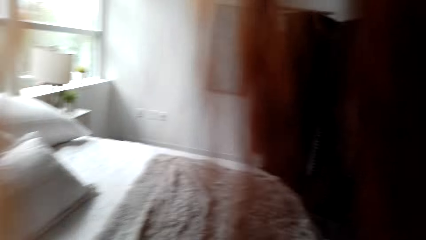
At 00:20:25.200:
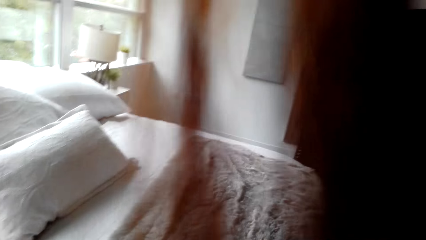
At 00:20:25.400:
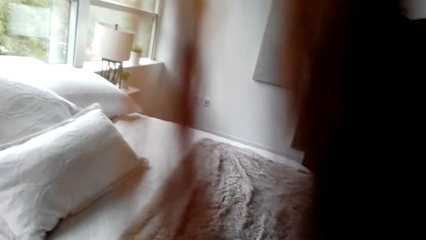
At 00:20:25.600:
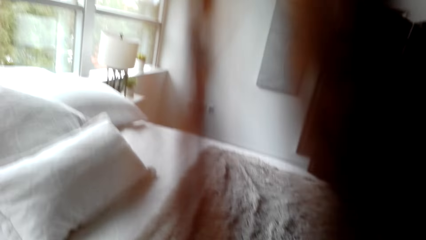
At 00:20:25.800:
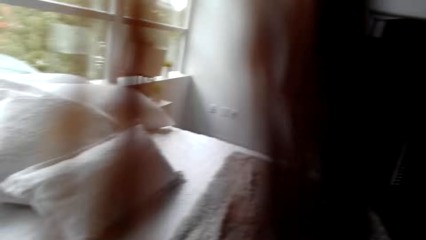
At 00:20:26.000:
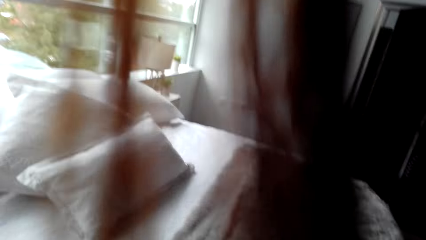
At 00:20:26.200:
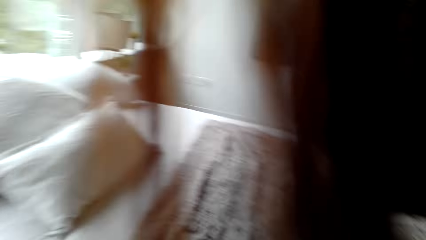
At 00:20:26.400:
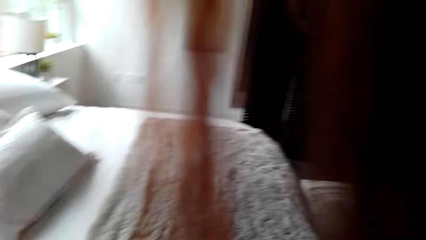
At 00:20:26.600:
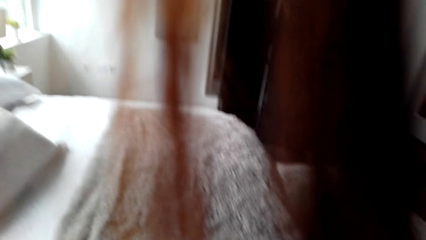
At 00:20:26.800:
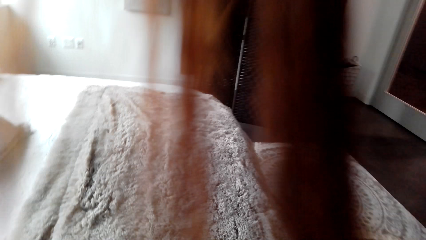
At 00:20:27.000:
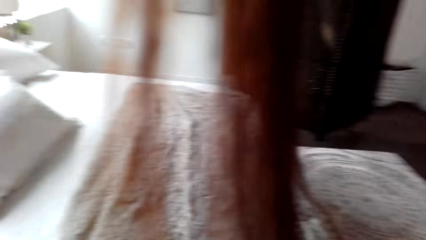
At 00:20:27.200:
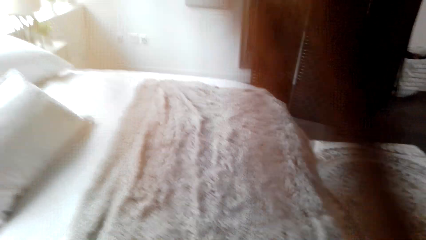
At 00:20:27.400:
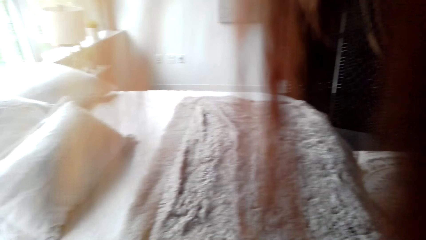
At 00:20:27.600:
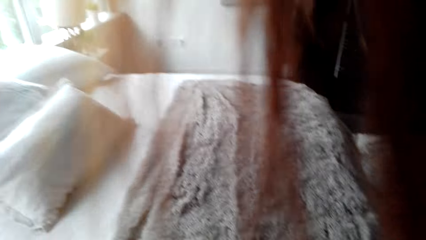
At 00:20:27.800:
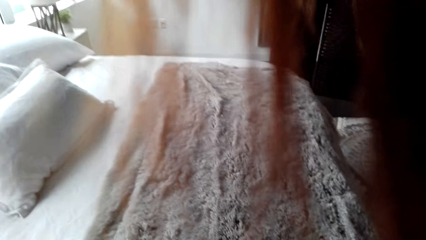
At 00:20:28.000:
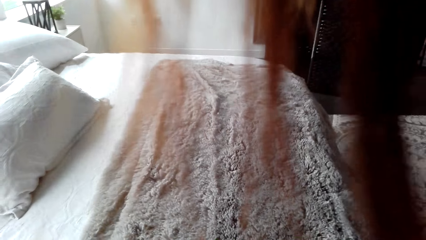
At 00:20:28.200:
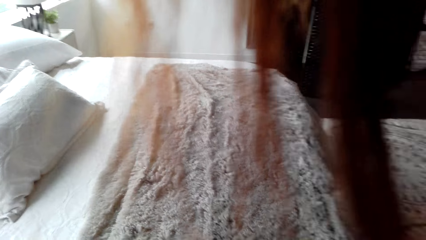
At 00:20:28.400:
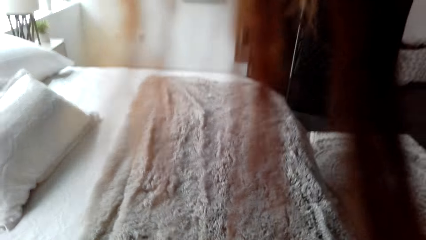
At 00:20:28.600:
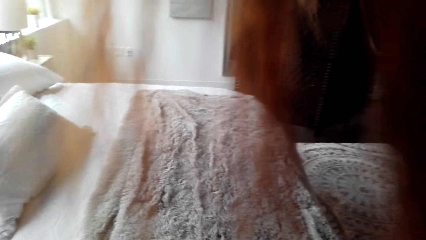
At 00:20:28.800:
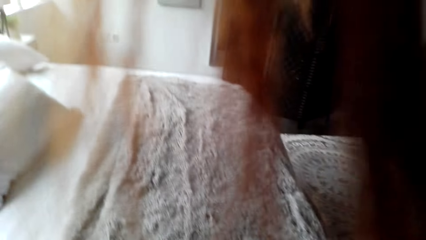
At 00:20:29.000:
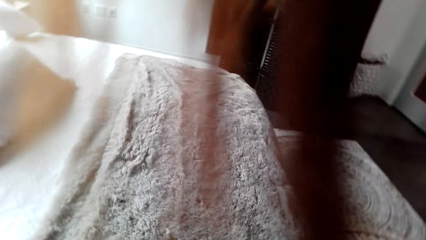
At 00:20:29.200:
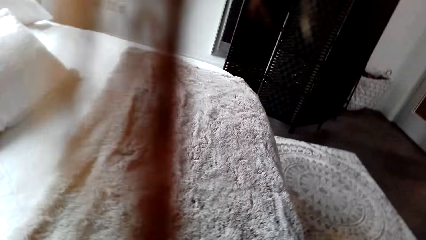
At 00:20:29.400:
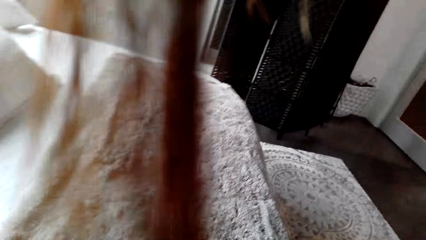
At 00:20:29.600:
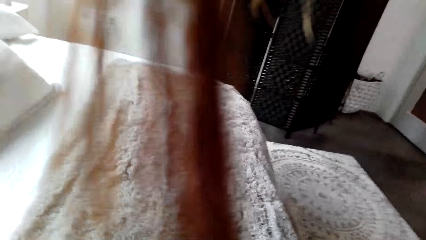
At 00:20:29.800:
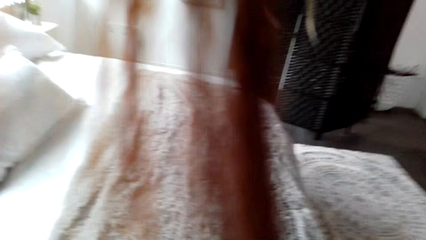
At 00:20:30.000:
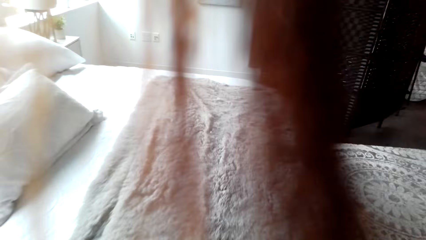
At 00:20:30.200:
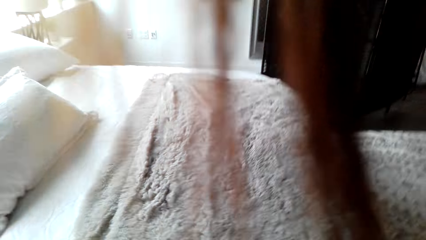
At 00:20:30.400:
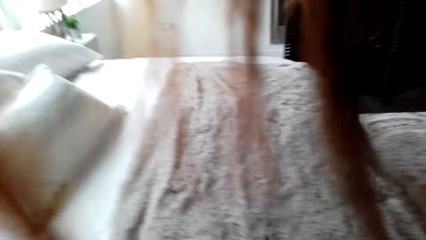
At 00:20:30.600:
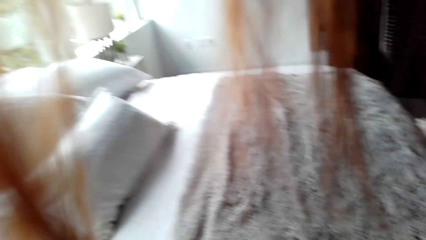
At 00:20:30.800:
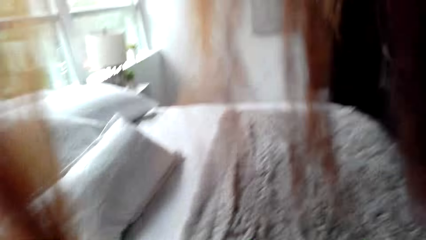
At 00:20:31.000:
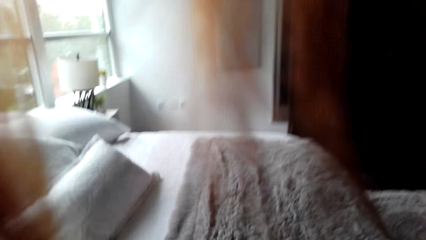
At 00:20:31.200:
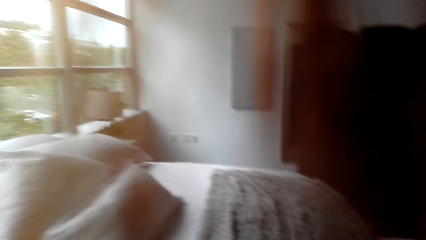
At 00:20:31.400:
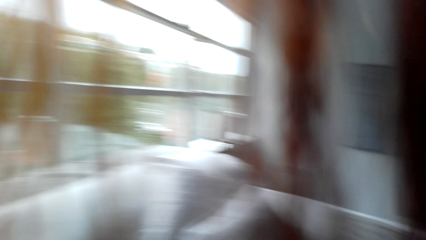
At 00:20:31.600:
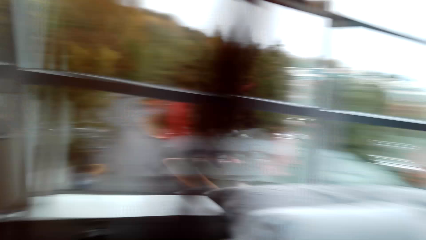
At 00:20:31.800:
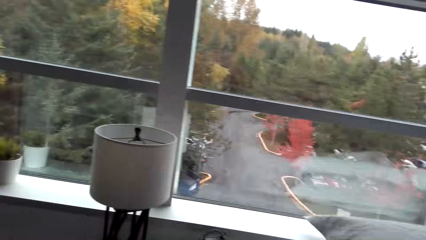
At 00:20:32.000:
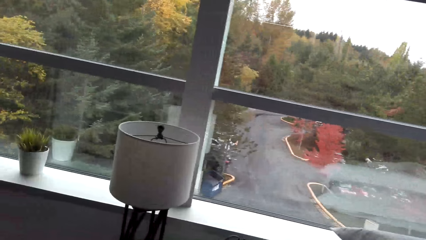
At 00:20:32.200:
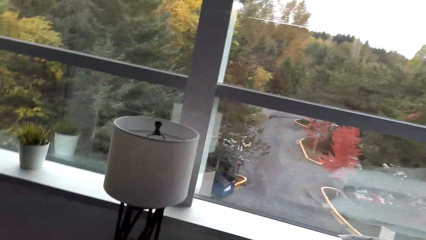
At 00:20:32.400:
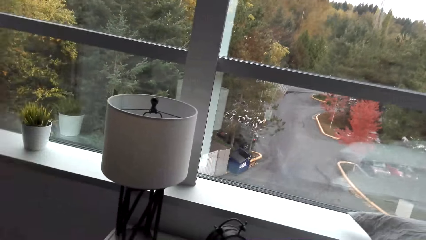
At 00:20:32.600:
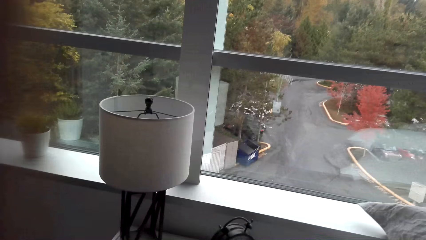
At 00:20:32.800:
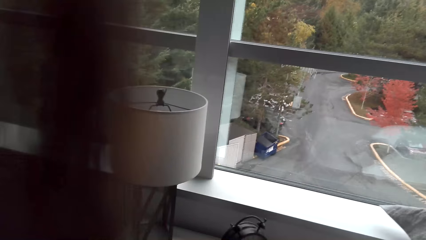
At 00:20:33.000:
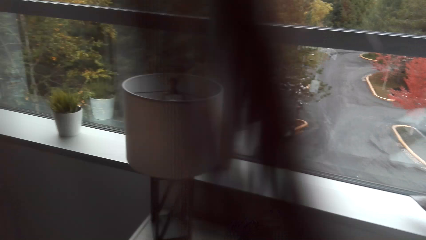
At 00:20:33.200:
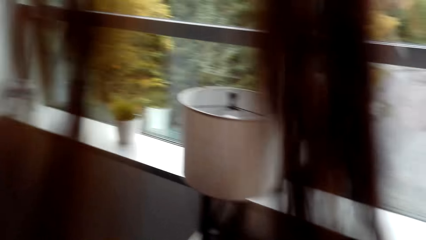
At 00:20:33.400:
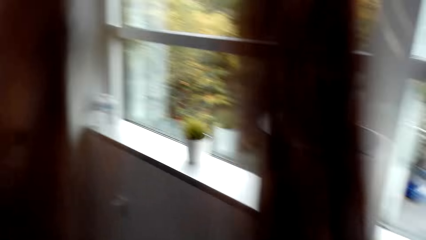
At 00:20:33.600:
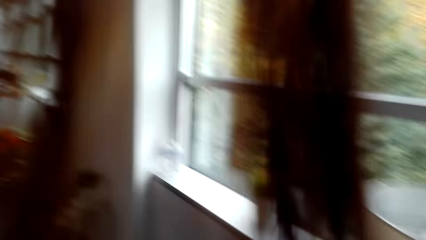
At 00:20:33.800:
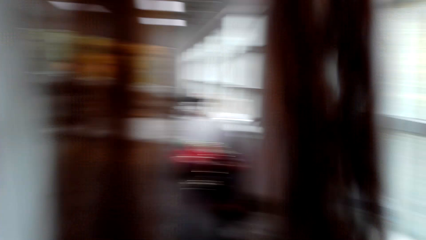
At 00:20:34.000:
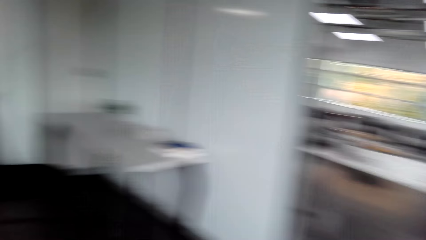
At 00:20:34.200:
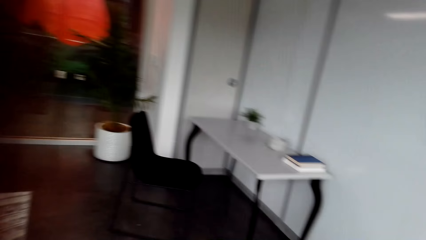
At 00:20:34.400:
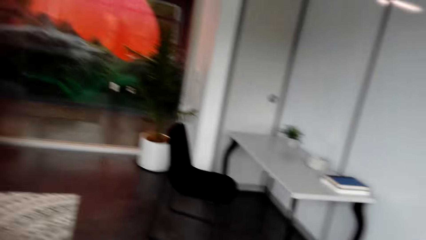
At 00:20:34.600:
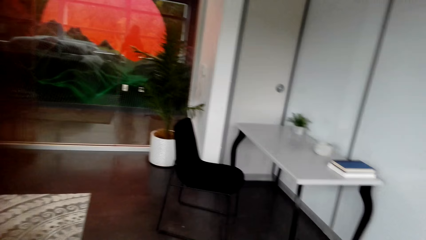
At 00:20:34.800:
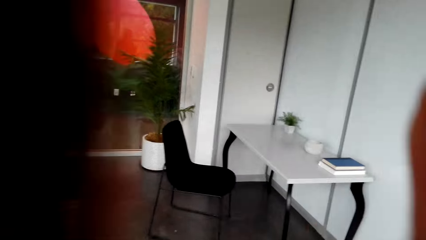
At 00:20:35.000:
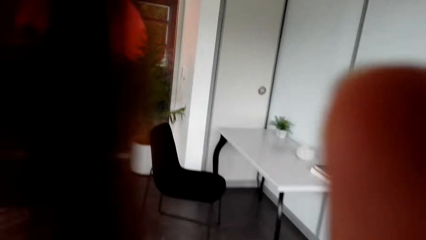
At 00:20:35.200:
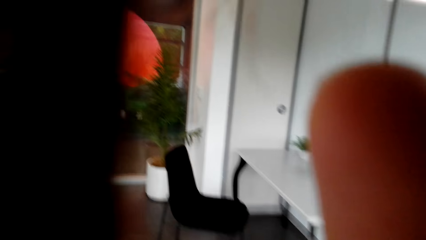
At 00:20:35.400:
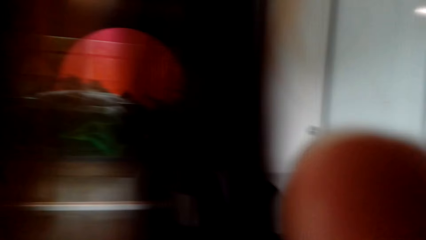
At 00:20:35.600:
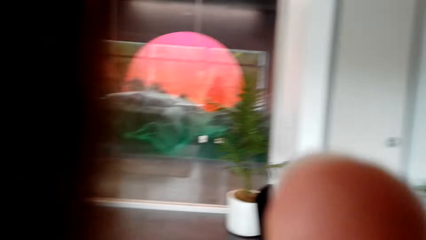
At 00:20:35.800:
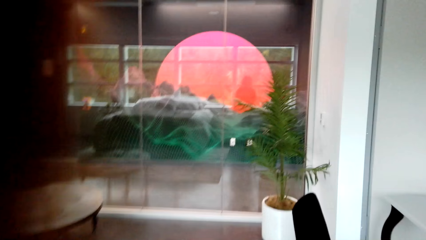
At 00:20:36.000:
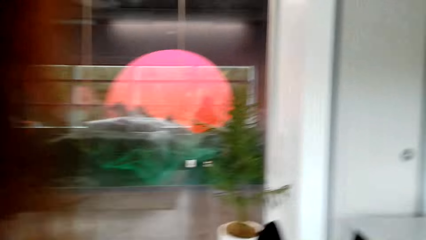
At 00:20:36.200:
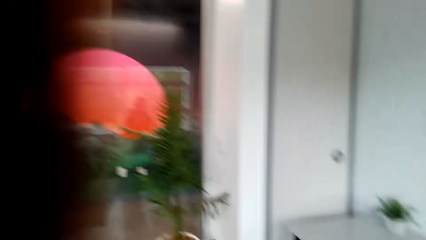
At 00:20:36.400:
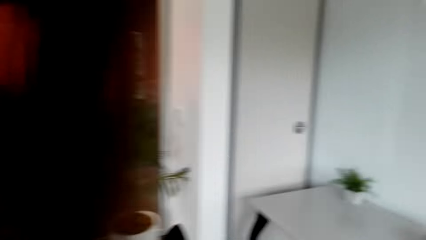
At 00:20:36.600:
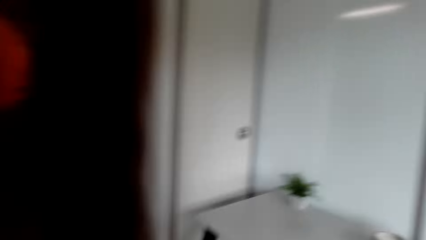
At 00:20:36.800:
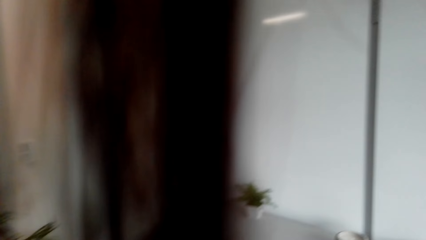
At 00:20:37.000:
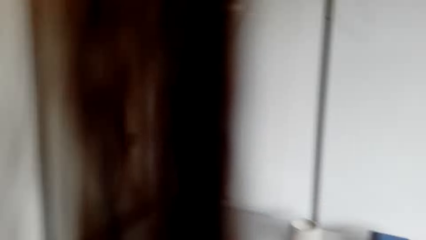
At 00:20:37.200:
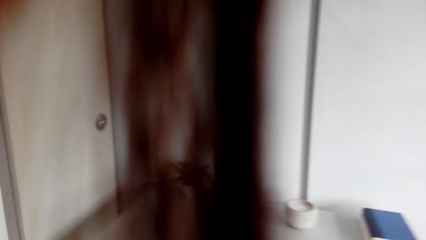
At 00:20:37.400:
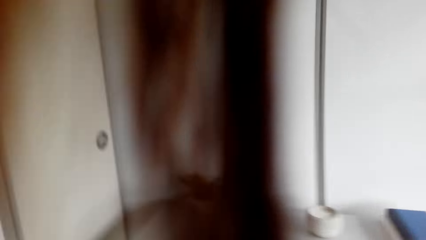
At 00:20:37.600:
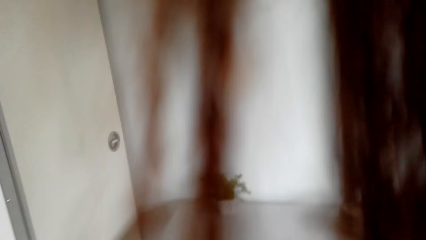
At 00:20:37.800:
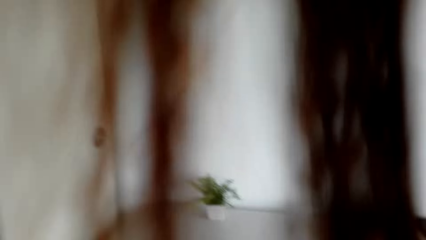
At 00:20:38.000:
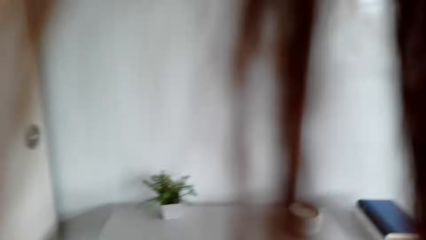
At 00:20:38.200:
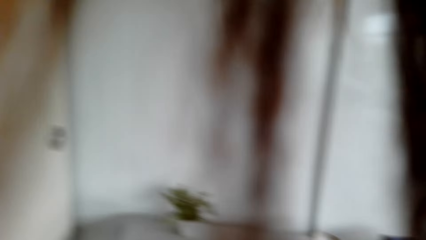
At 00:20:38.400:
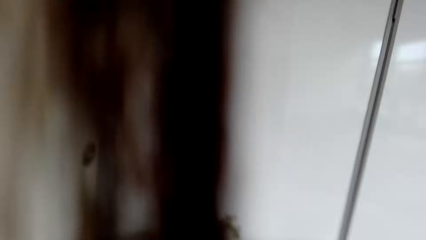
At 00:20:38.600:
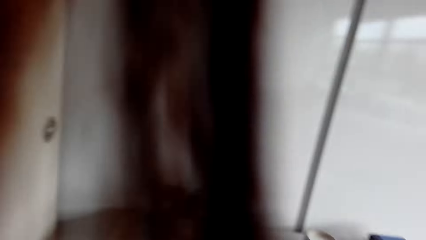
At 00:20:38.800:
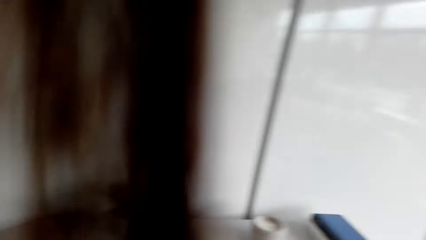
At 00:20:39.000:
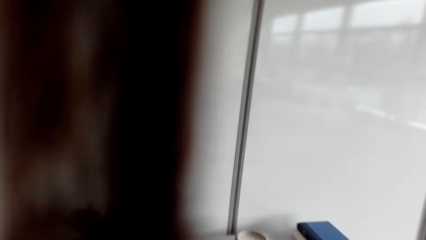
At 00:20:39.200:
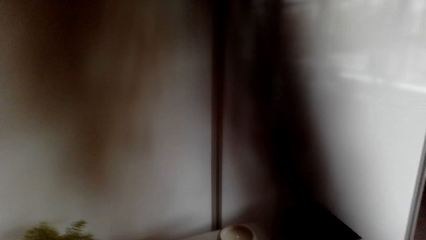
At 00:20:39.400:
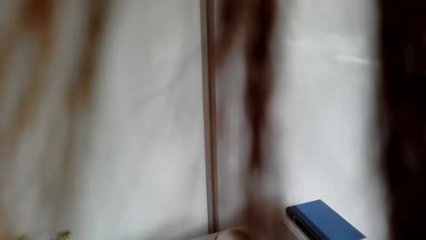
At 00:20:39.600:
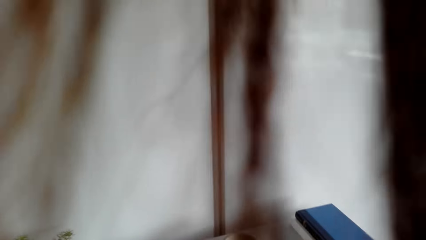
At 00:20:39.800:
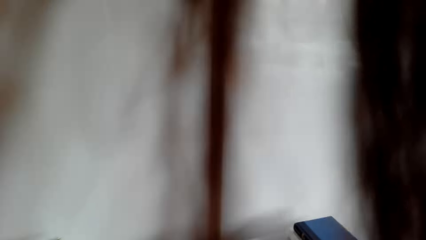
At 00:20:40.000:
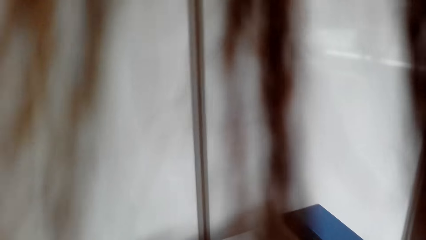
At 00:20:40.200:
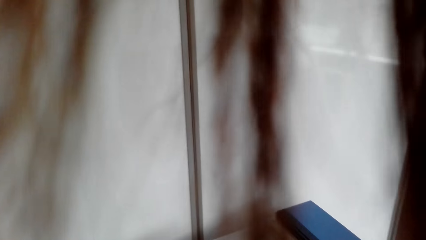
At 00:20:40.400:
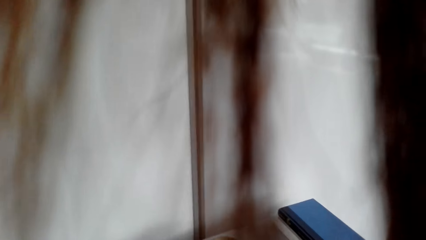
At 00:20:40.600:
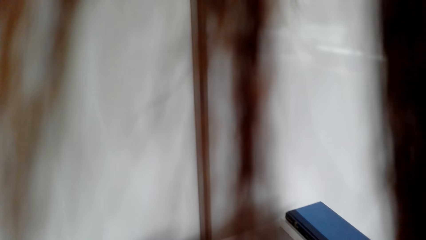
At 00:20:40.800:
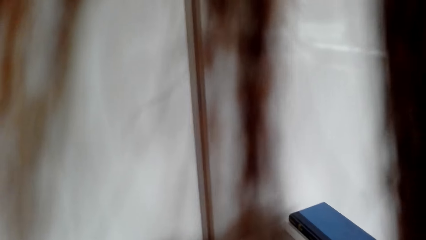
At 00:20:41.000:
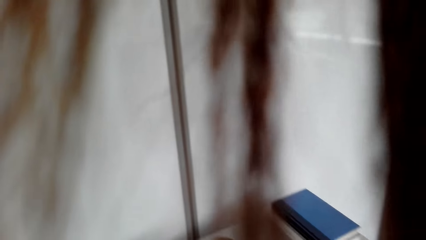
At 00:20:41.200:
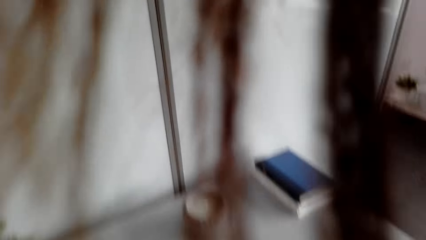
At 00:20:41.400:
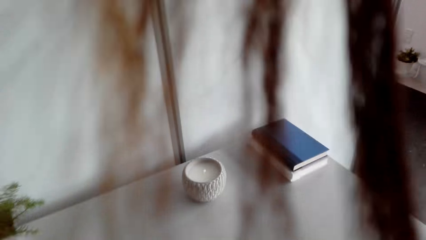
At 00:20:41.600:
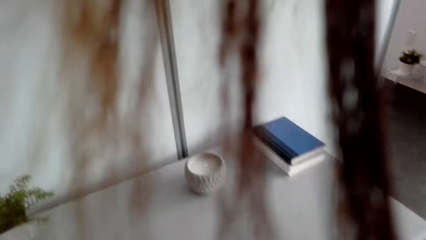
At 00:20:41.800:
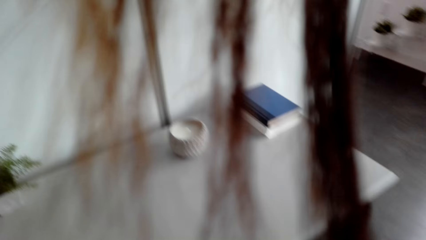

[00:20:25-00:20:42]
The camera wearer stares at the bed. They walk around. They stare at the lamp. They turn around, touch the camera and walk around the bedroom.
